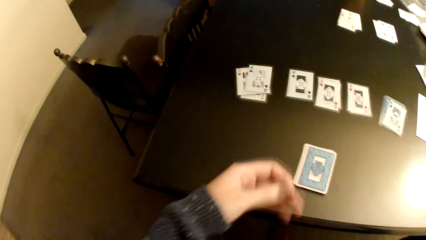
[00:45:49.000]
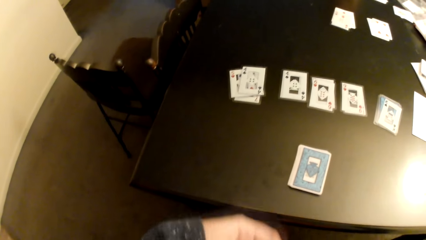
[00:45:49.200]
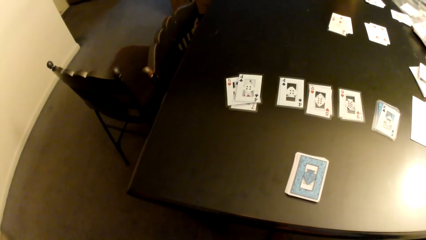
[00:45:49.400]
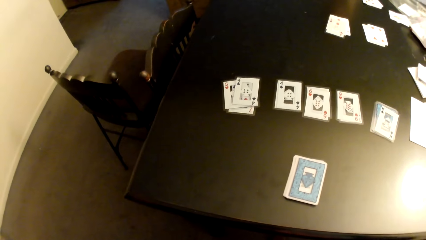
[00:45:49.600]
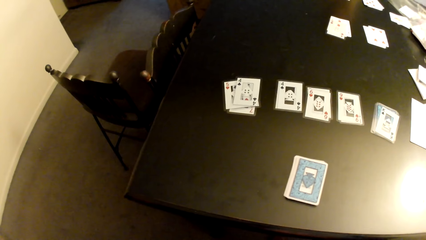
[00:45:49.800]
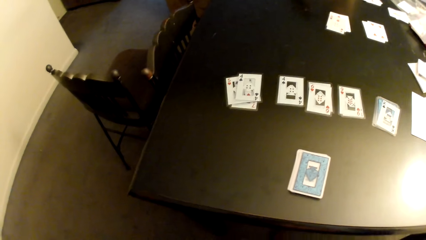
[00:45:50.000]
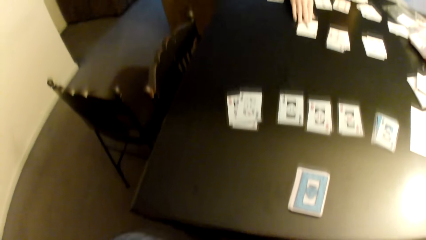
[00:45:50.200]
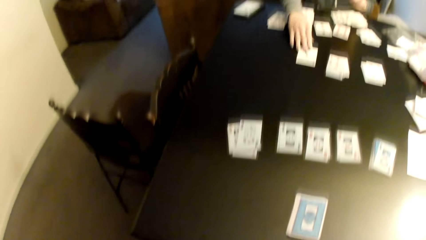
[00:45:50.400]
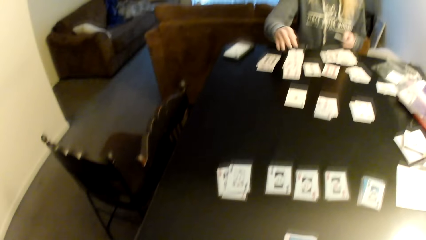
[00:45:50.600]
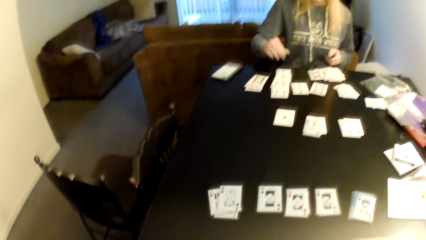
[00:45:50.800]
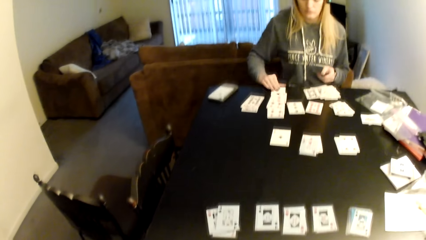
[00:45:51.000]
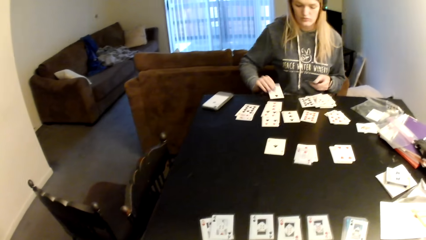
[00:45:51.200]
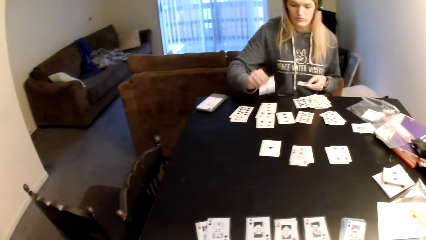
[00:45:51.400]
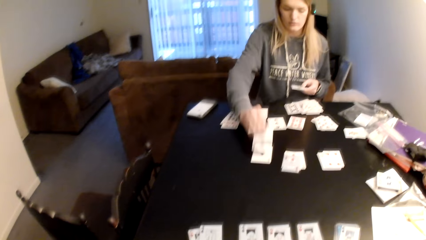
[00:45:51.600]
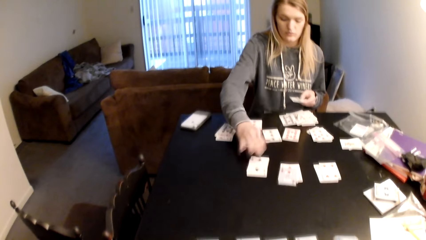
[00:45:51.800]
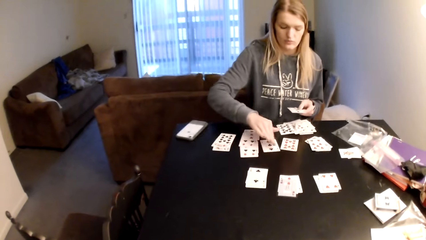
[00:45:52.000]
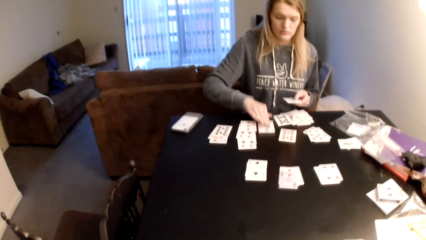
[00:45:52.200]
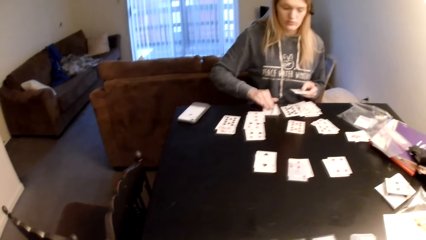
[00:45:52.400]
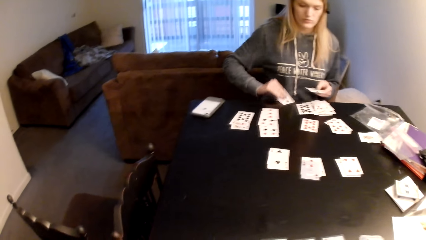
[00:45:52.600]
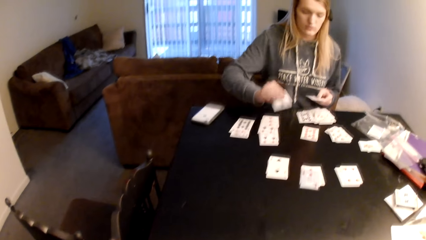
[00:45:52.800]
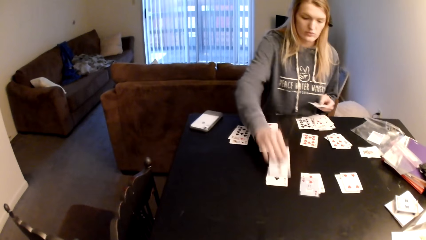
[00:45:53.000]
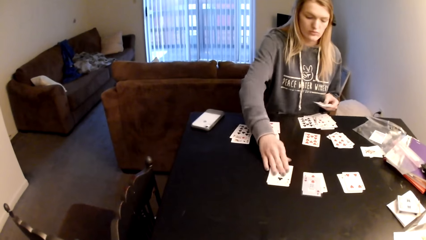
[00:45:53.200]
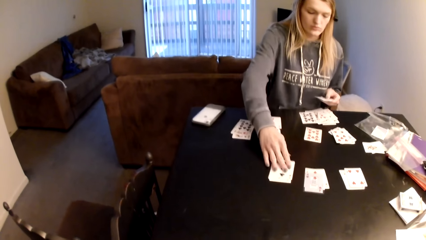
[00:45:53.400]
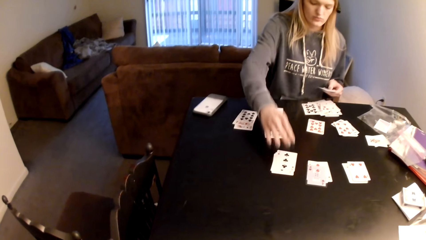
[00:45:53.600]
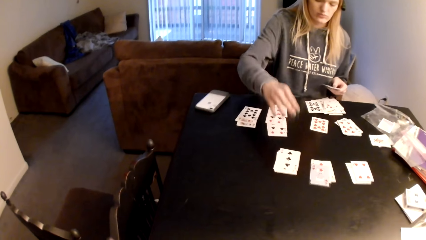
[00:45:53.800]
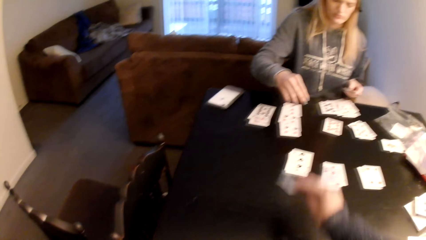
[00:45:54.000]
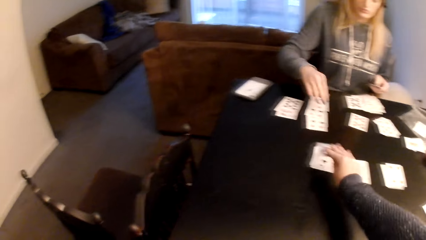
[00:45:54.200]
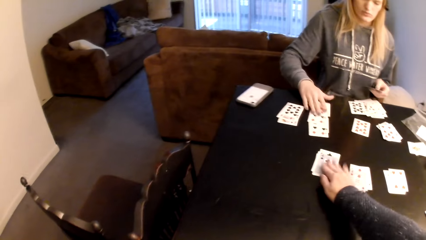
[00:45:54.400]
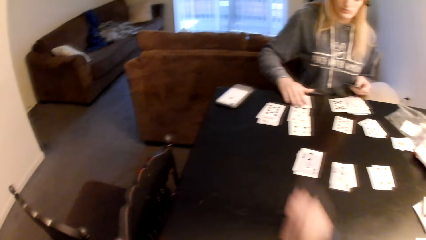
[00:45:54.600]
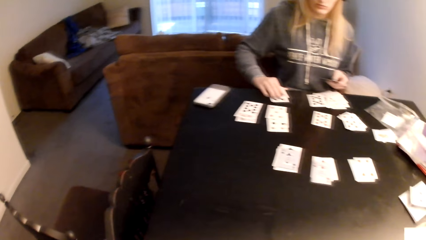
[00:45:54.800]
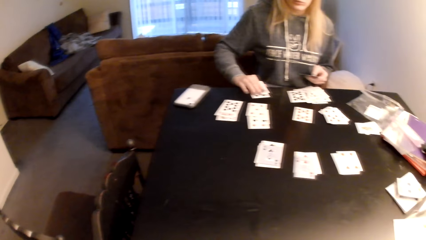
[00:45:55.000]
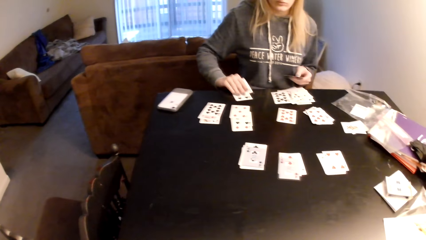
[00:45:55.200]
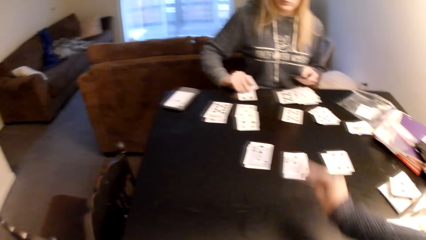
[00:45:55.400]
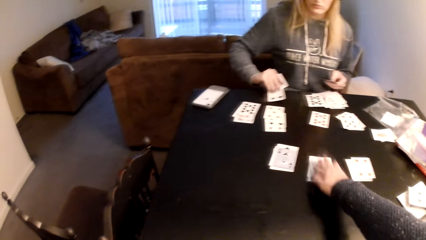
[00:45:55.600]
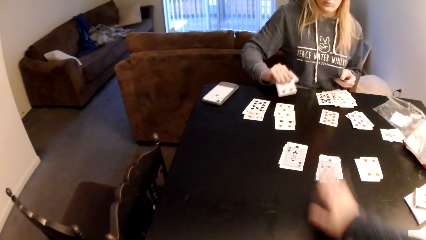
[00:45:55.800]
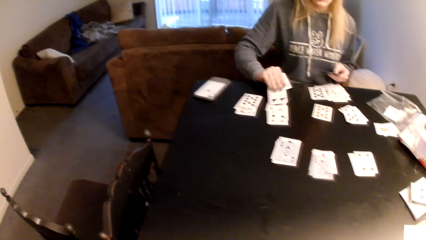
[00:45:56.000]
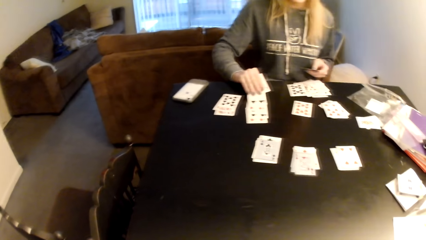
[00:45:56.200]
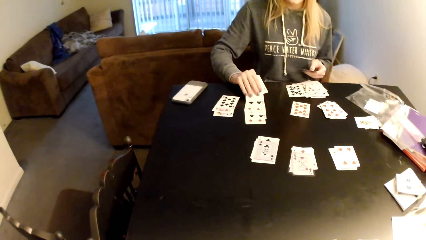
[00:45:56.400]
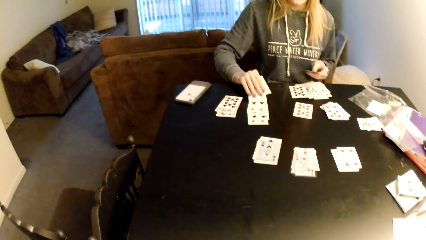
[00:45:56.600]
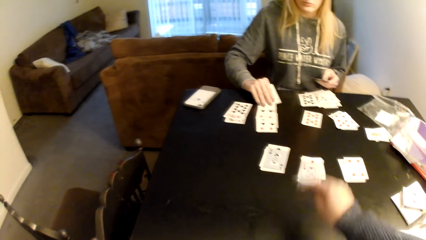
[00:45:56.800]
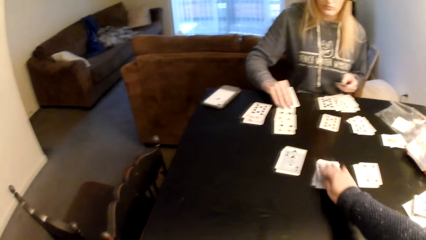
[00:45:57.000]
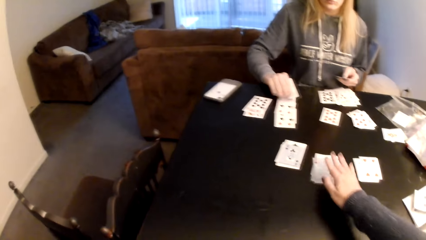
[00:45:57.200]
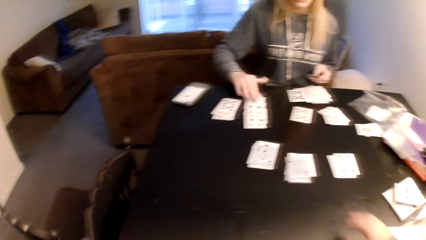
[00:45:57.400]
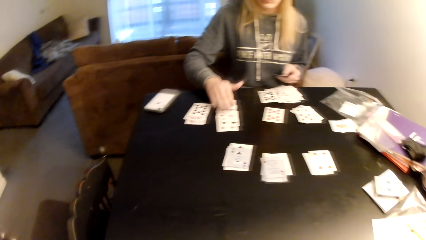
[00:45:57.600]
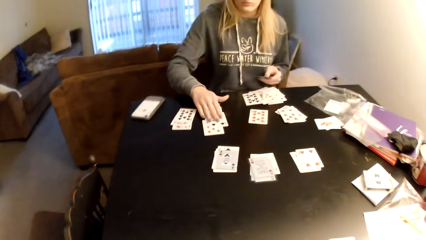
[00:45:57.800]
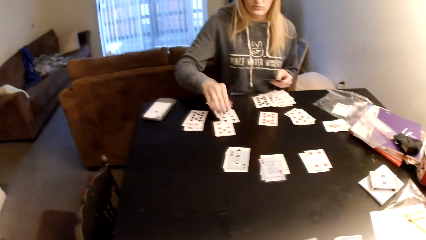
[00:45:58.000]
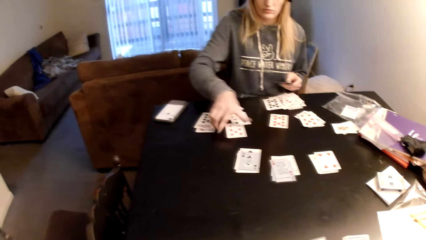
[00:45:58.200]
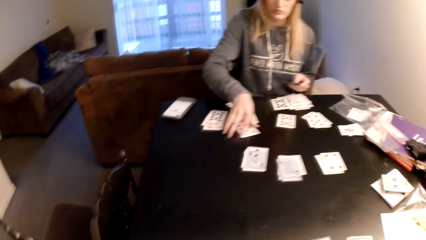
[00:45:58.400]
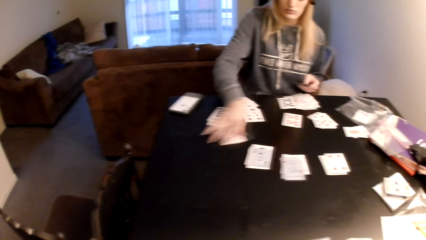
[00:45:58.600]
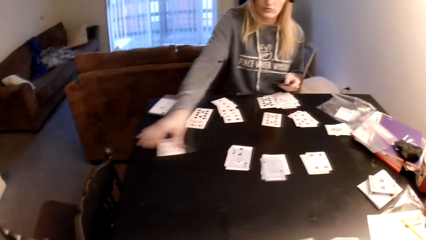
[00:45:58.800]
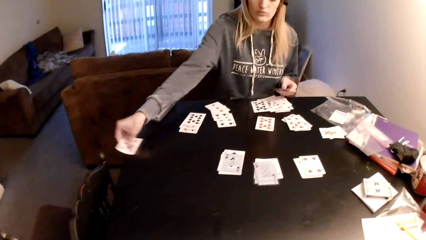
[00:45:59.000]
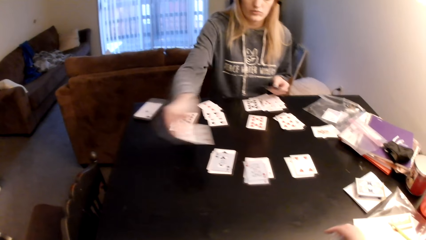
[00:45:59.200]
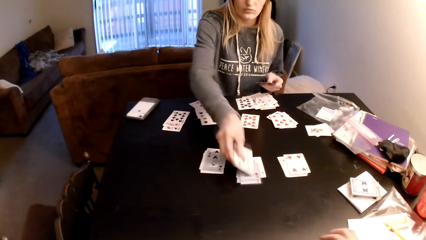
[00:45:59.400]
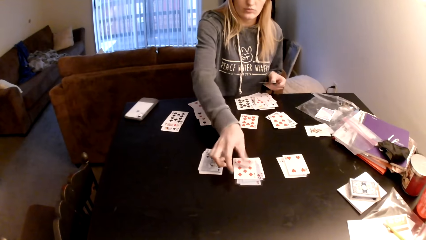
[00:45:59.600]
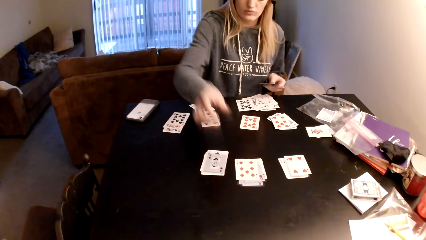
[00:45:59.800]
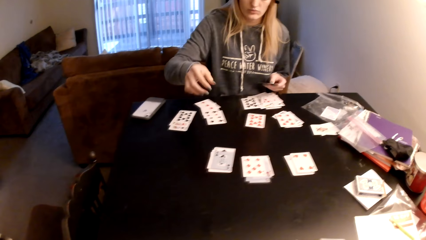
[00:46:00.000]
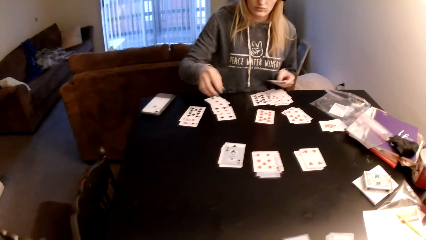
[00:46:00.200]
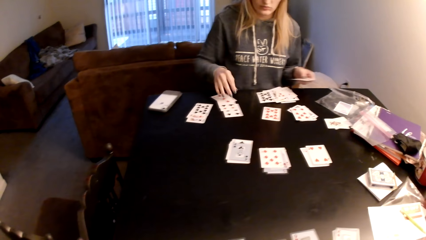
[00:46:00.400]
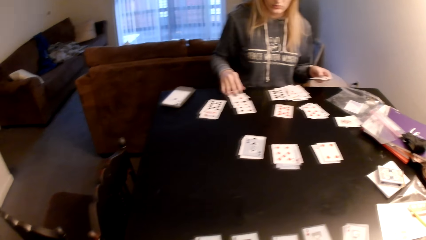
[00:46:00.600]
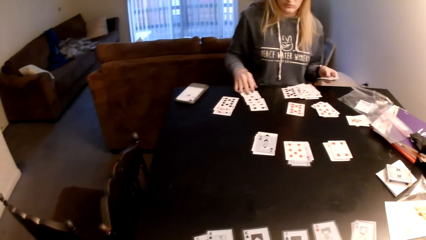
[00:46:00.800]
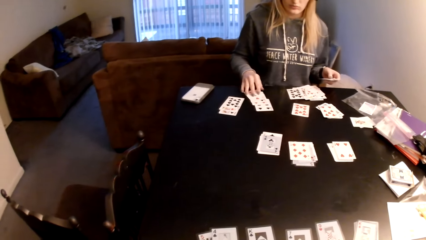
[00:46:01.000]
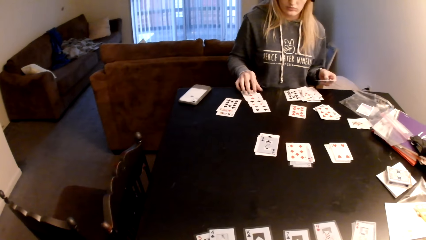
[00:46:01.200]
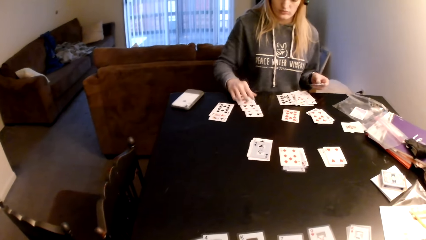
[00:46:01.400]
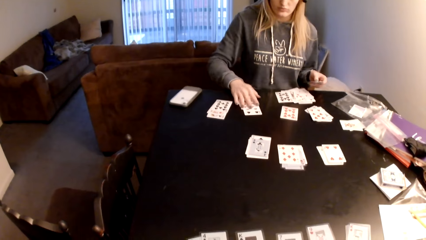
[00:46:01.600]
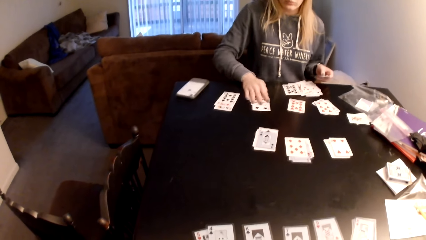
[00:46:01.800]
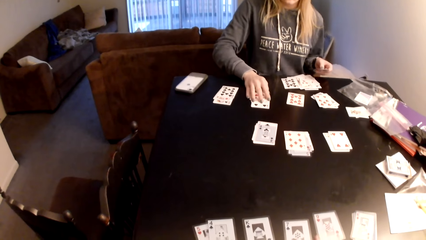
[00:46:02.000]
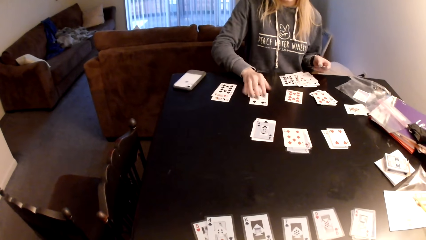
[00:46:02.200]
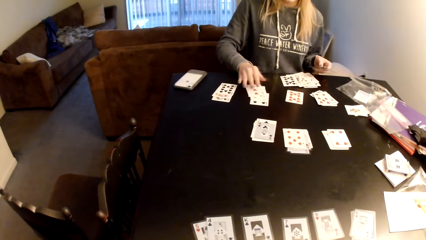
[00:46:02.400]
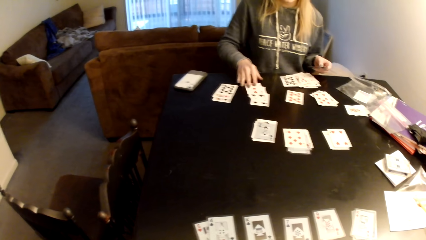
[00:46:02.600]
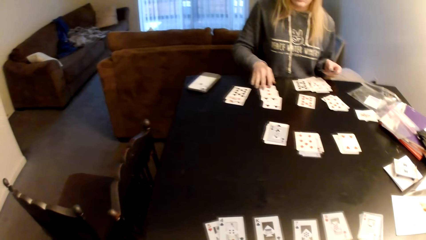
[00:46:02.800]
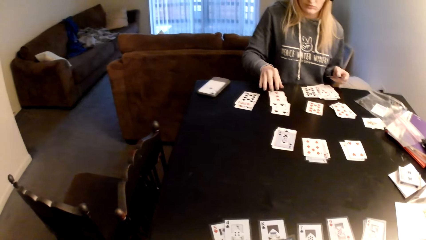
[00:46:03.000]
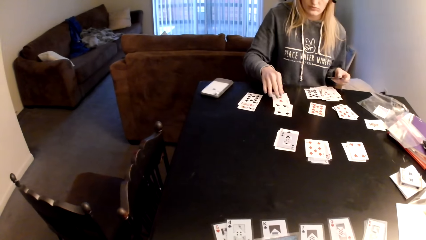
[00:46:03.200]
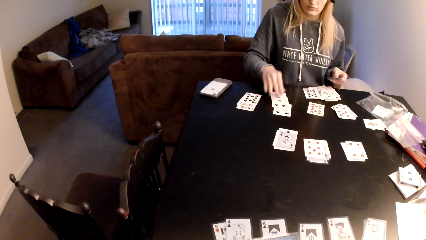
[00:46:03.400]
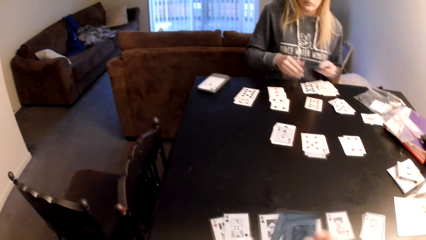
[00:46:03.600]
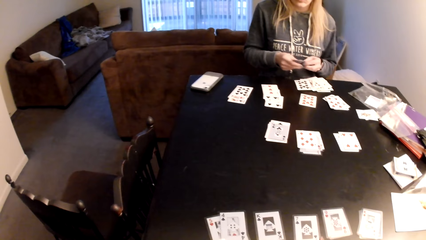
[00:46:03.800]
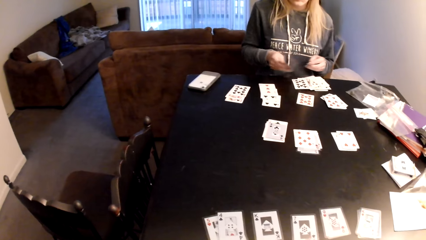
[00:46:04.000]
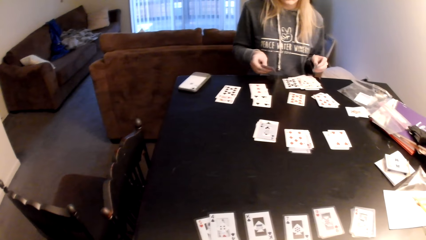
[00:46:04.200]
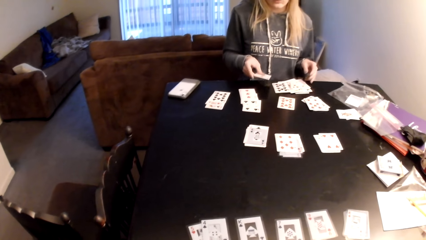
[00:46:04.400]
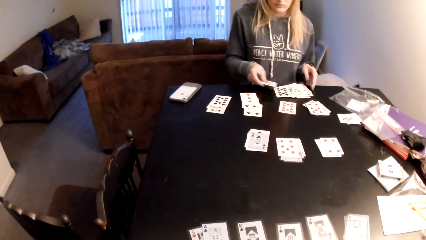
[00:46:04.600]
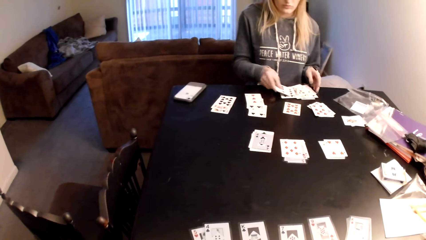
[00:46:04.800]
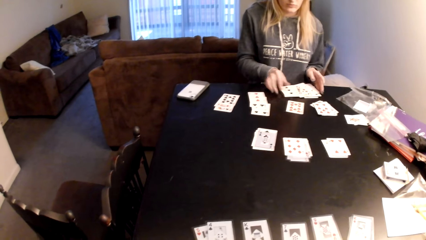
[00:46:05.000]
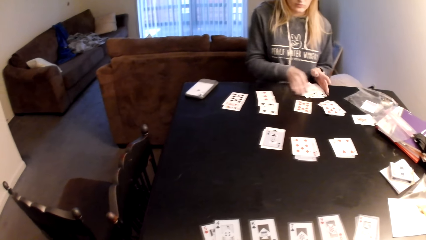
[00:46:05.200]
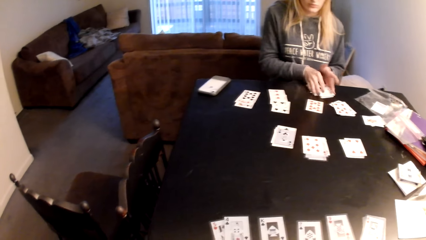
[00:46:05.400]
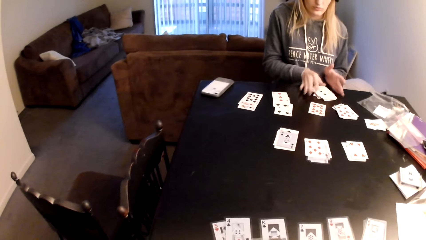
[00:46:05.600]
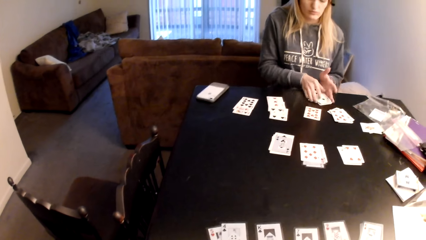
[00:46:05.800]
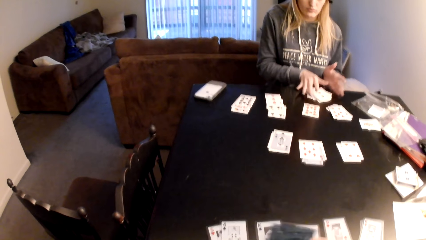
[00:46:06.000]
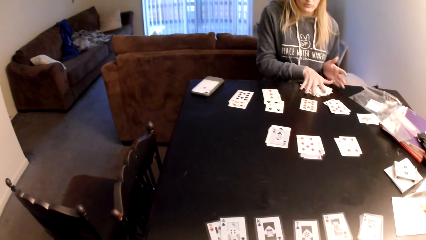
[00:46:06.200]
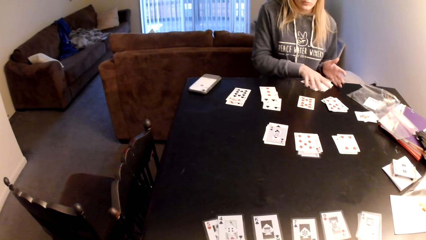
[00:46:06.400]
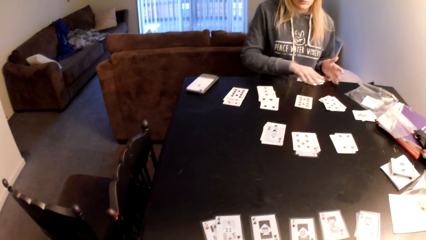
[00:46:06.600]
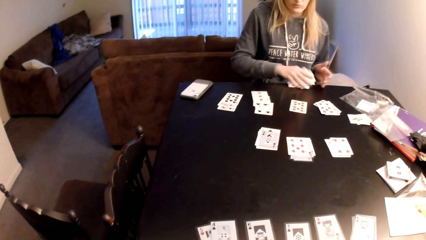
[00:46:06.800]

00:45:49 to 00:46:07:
The camera wearer drops the left hand. They look at the playing cards. A woman places the playing card on the table, pulls a playing card, places the playing card on the table, and pulls back the right hand. The camera wearer places a playing card on the table. They pull back the right hand. The woman picks a card from the table and pulls back the right hand. The camera wearer places a playing card on the table. The woman pulls back the right hand. The camera wearer places a playing card on the table. They pull back the right hand. The woman pulls the playing cards, returns the card, picks the bottom card, places the playing card on the table, pulls back the right hand, touches the playing cards, pulls the cards slightly, and places the playing card on the table. The camera wearer looks at the playing cards. The woman pulls the cards. The woman brings the cards together.
